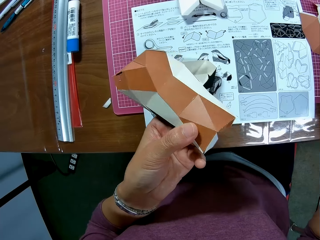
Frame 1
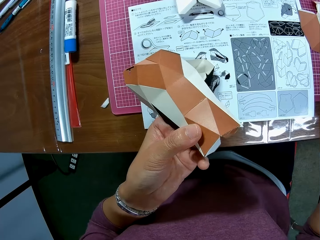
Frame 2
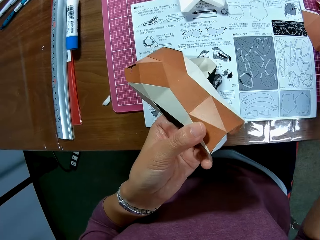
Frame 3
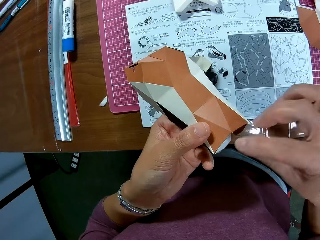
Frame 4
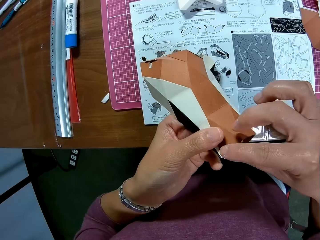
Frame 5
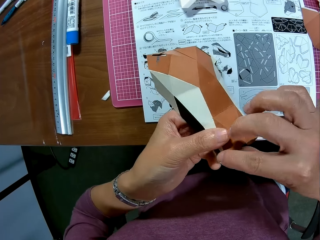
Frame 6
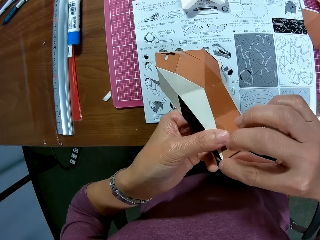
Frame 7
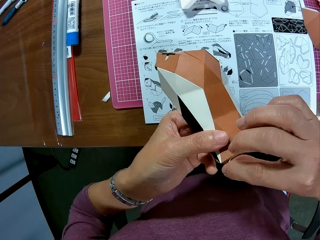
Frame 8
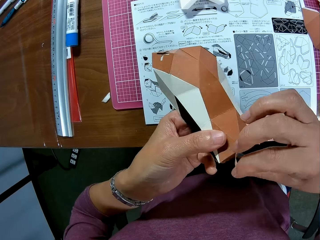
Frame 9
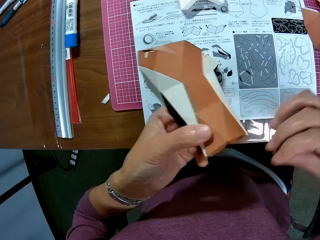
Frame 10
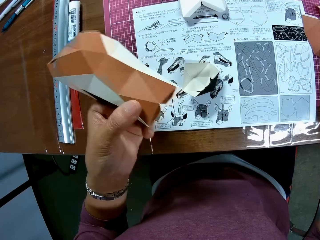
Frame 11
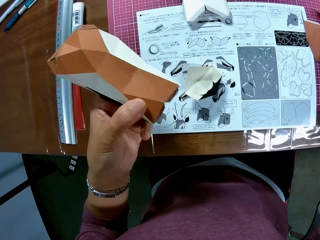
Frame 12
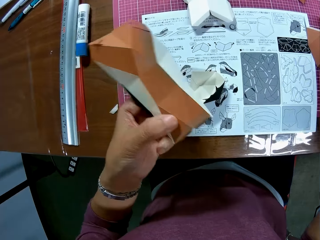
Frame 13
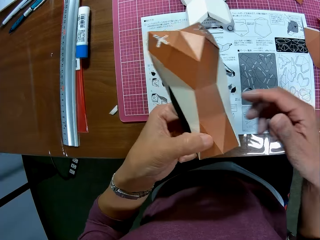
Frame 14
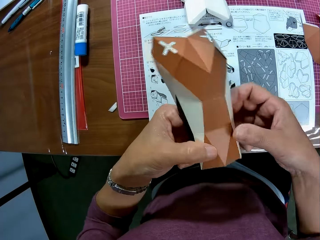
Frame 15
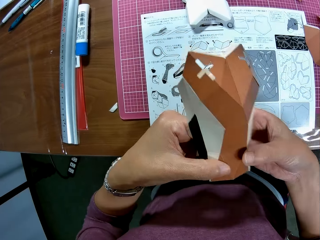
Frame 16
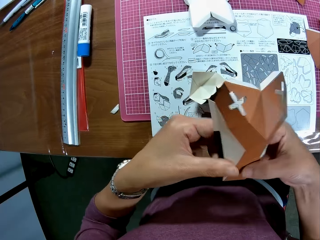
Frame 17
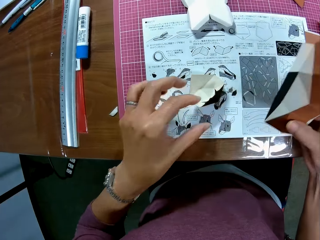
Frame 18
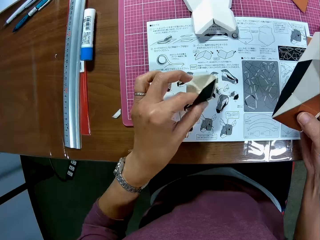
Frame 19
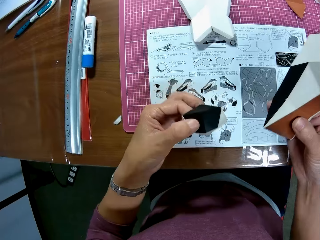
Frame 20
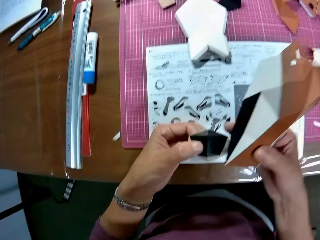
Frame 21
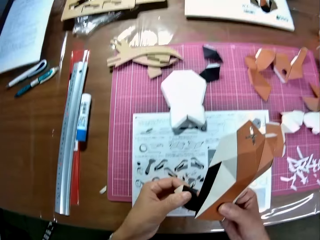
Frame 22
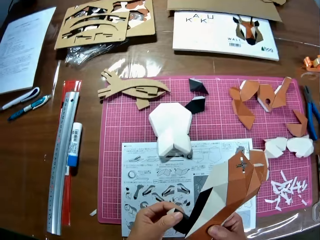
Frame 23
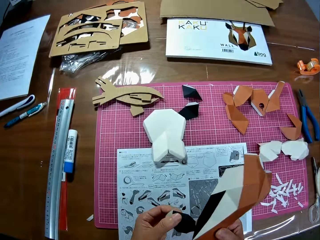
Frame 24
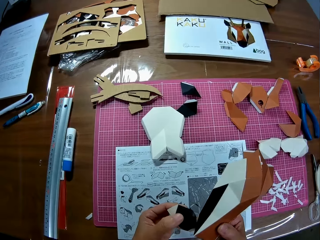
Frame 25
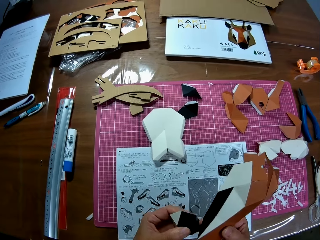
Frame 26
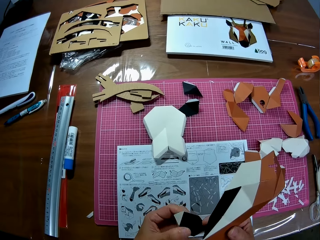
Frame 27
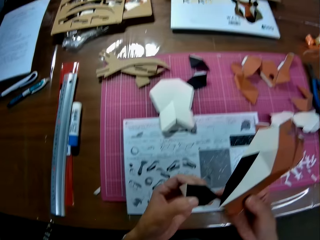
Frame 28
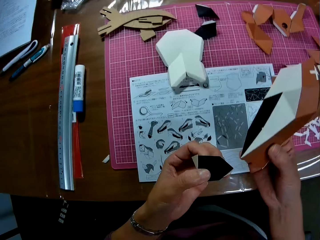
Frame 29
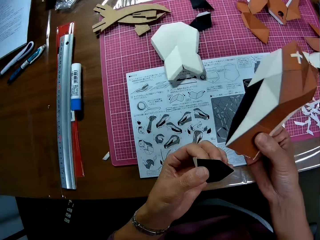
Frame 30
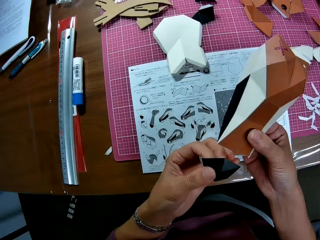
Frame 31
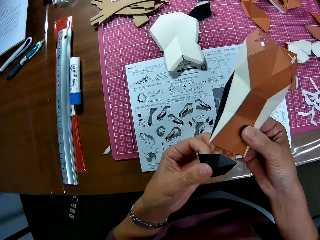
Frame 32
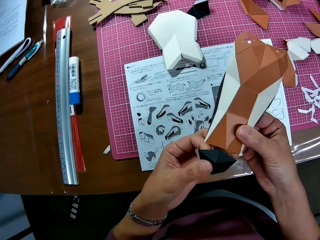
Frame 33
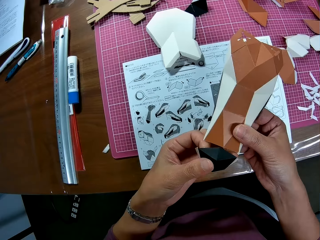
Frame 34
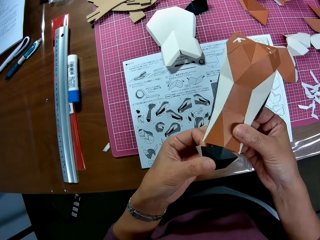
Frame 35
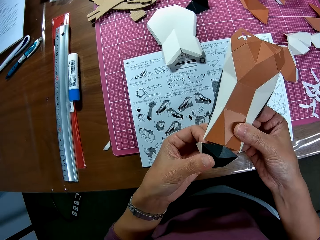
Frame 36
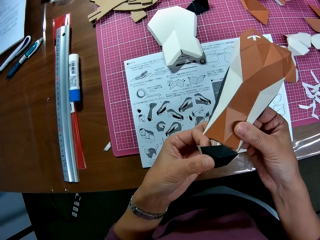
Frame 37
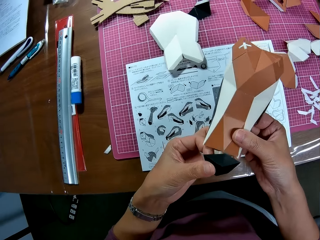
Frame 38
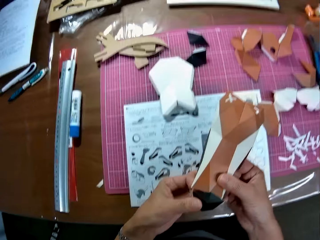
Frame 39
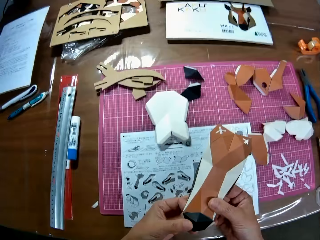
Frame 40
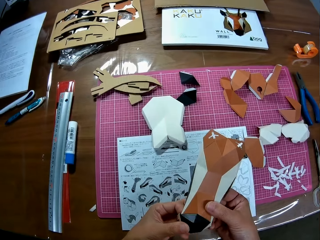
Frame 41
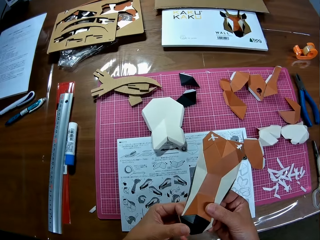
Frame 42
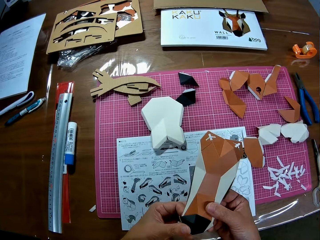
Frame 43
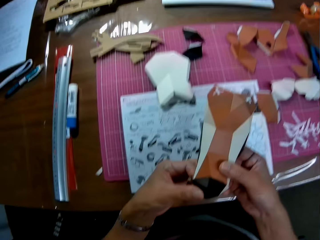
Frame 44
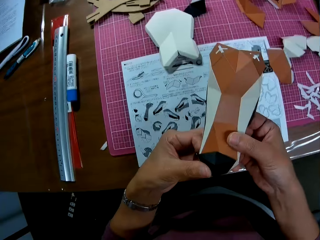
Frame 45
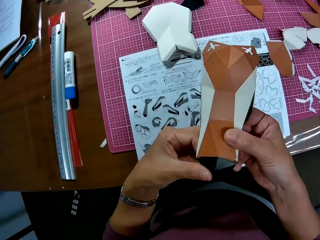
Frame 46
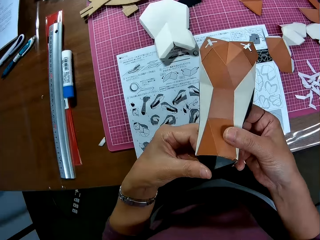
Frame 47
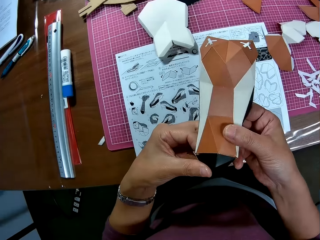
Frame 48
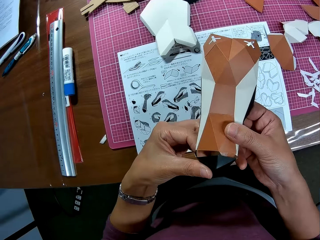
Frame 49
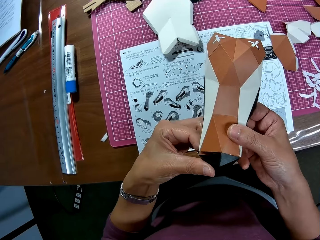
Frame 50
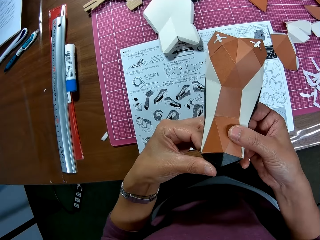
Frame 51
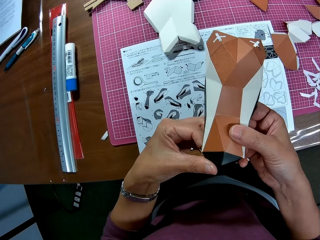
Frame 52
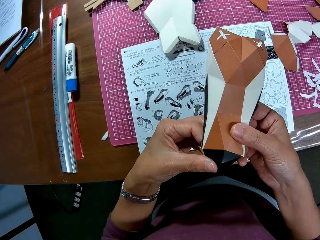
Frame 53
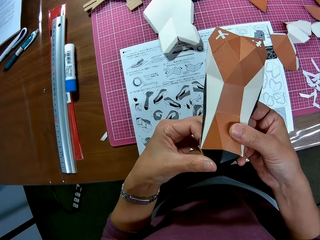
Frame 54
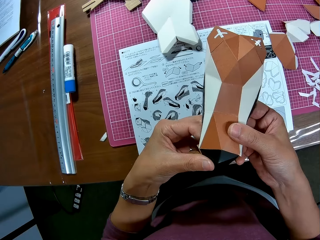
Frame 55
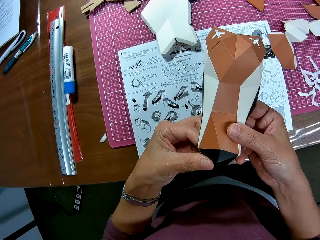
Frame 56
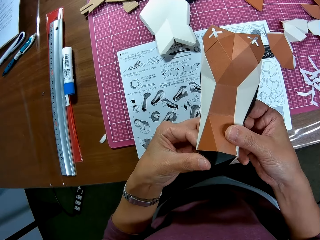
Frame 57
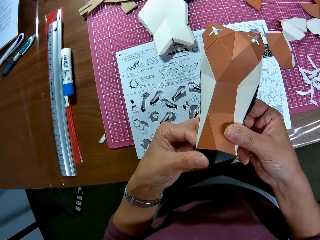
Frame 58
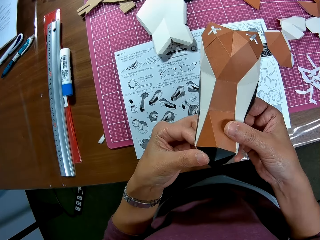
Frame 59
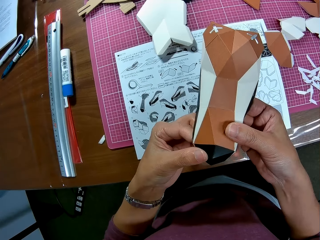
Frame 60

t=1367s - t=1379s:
The camera wearer places sellotape on the table. He removes the sellotape from the craft model and places the sellotape on the table. He exchanges the craft model in his hands. He picks up the carved papers with his left hand on the table. He attaches the carved papers together. He looks around the table. He joins the craft models.

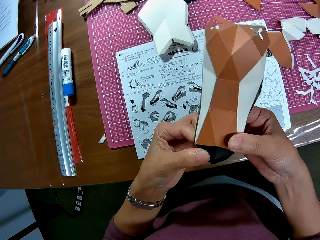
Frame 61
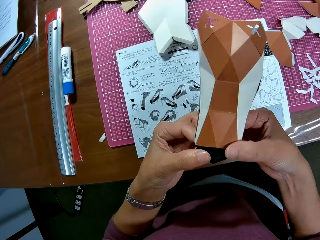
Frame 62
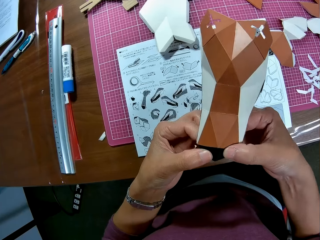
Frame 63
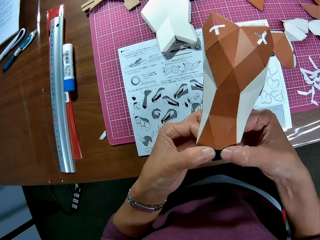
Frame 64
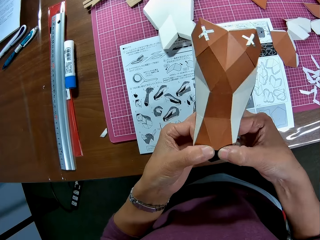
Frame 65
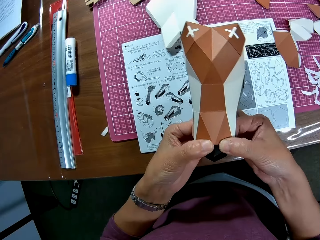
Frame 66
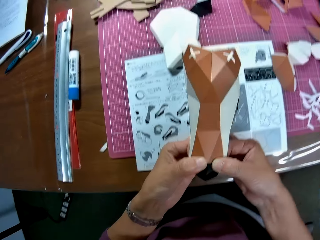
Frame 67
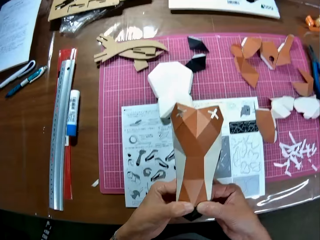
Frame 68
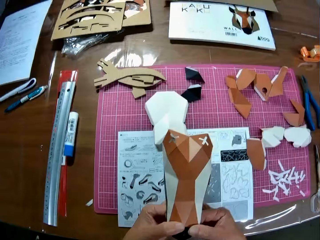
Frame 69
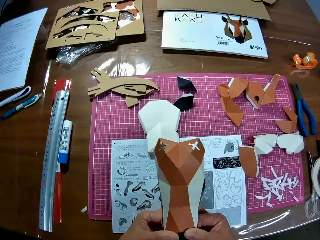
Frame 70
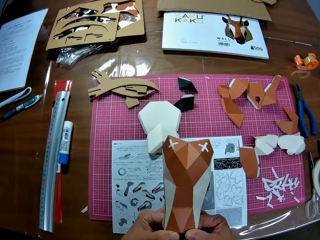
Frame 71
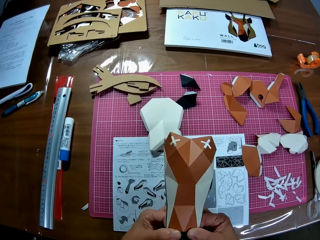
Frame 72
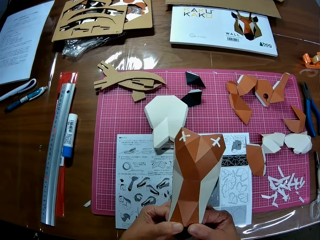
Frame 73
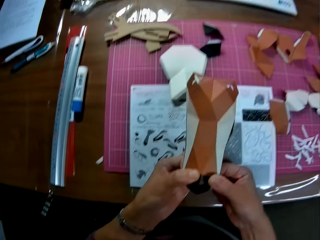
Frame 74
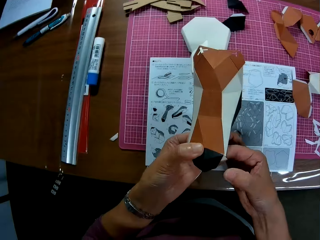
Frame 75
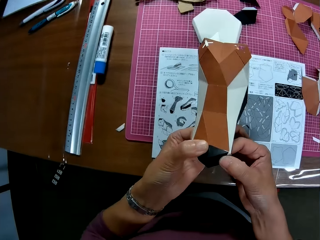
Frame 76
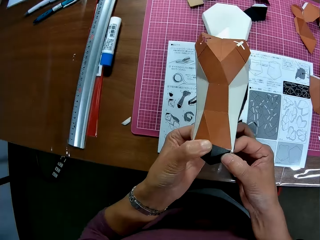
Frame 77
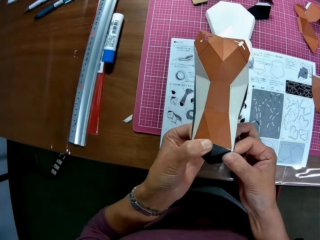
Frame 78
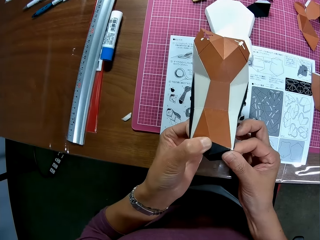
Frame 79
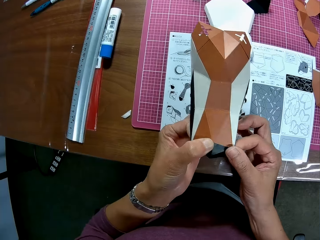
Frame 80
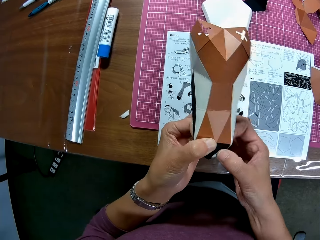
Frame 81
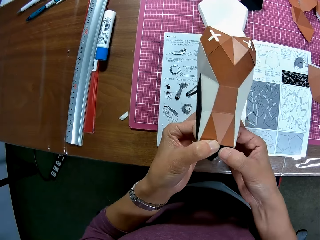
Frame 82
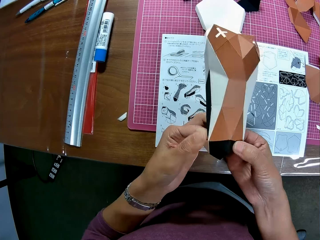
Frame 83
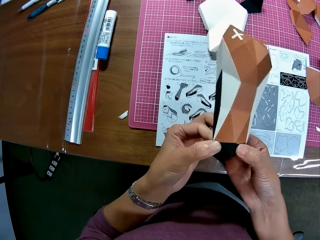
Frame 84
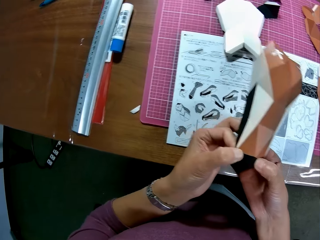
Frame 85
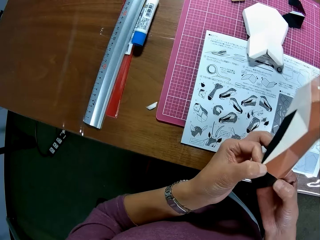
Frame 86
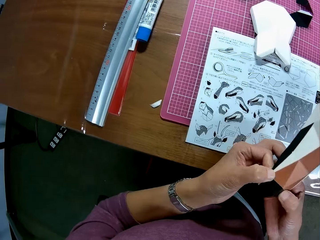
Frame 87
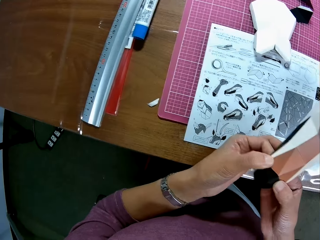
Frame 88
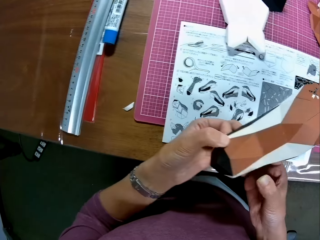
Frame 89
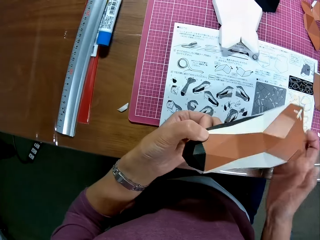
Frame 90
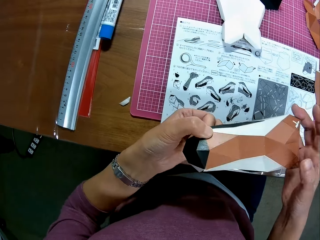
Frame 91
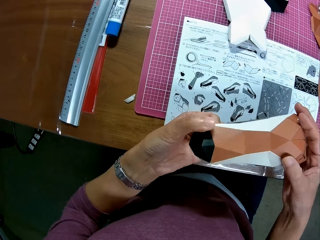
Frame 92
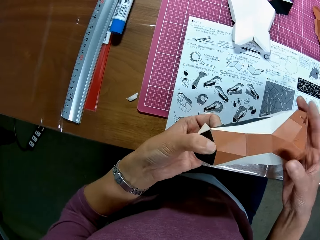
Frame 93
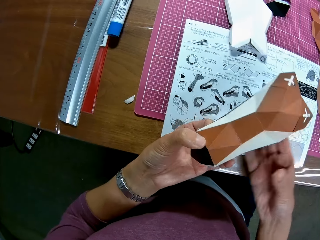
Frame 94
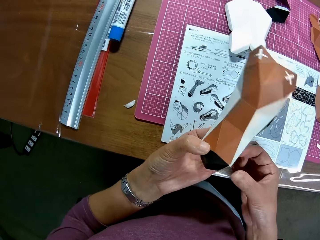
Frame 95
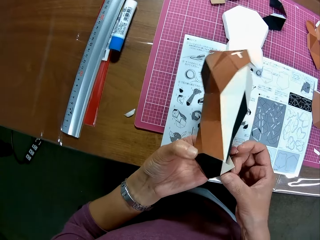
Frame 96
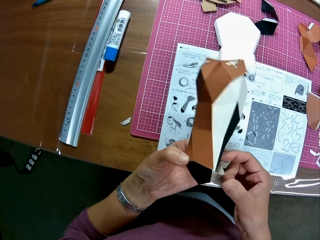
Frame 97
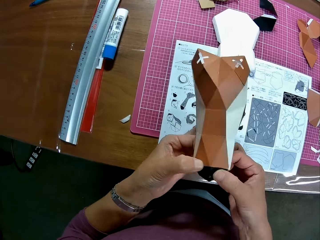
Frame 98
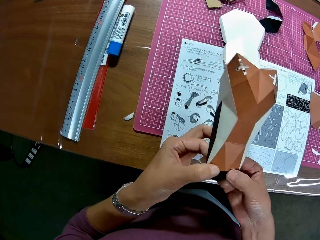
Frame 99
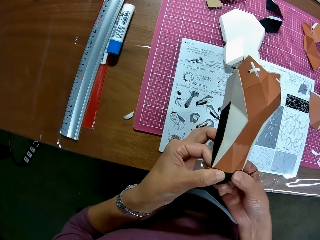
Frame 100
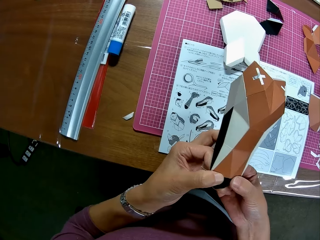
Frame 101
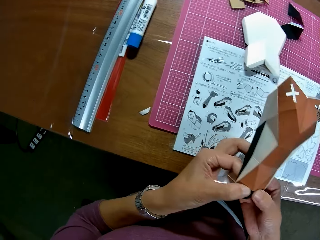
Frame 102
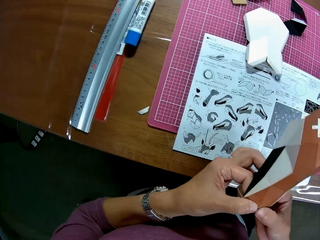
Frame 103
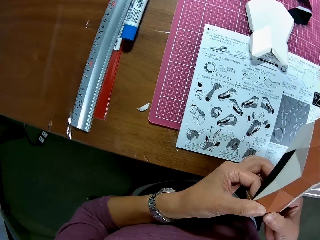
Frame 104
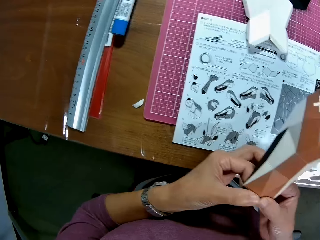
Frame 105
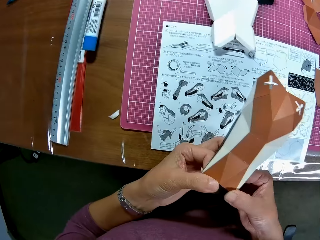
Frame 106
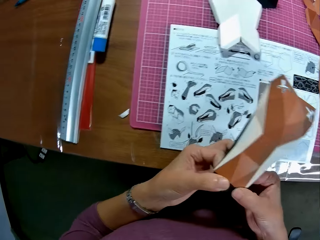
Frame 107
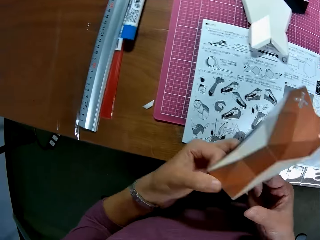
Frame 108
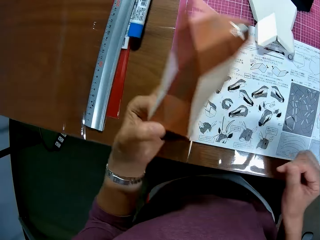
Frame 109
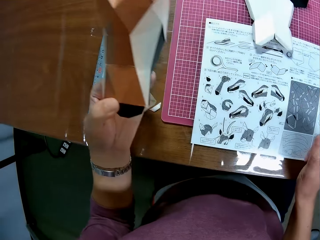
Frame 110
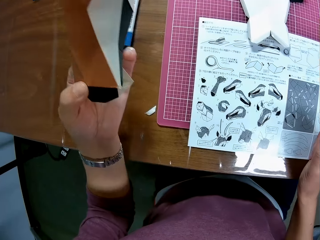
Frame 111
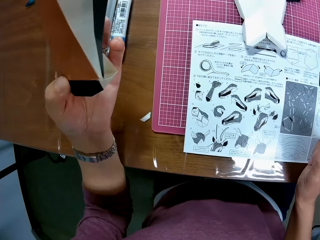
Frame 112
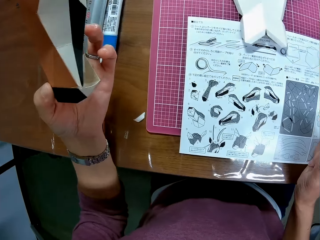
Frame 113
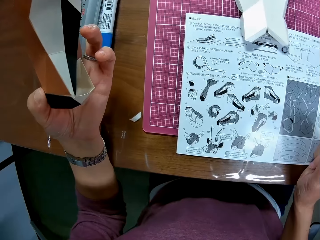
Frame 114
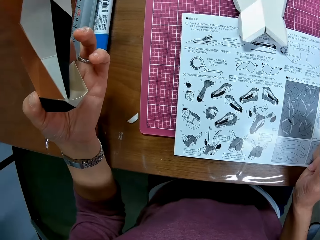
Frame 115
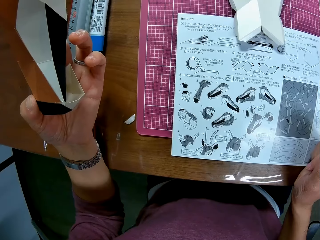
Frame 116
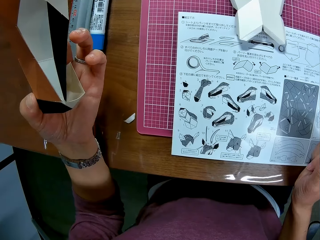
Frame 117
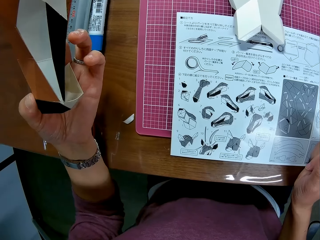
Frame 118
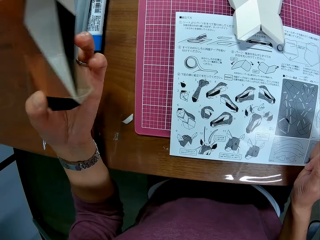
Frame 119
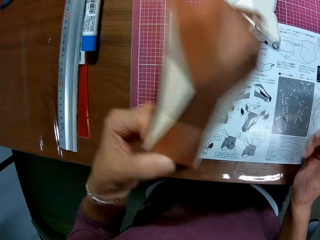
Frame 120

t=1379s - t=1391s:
The camera wearer looks around the table. They join the craft models. They align the craft model. They look at the book.
